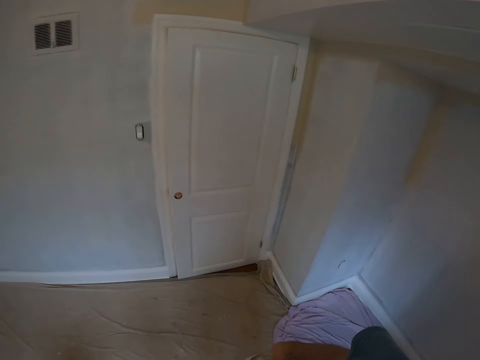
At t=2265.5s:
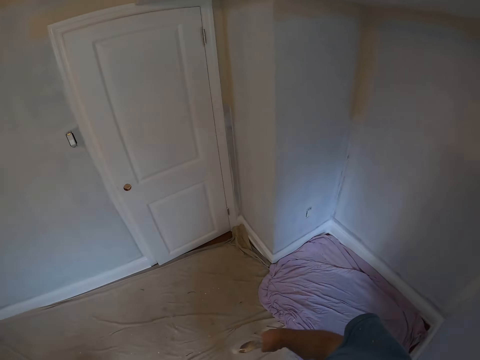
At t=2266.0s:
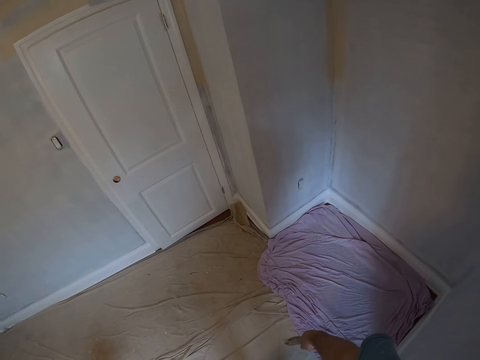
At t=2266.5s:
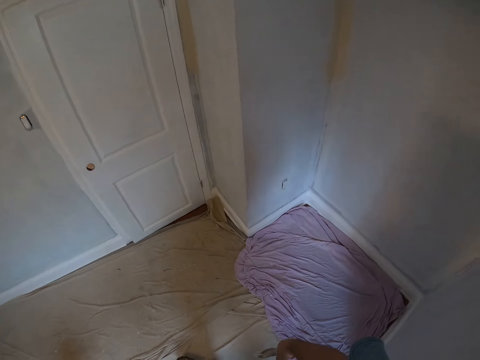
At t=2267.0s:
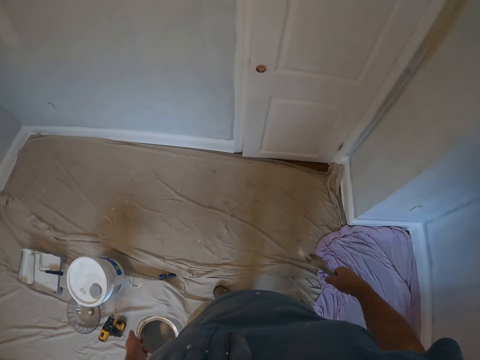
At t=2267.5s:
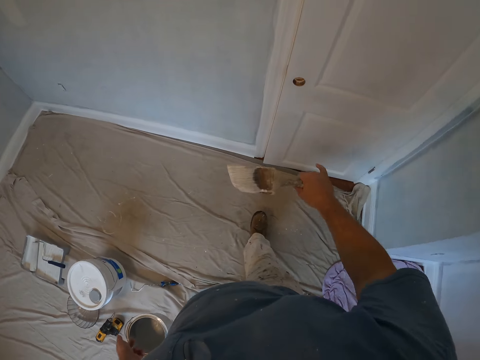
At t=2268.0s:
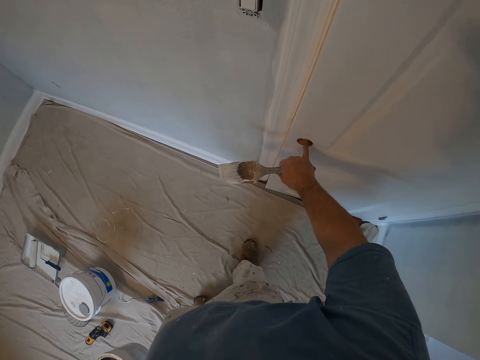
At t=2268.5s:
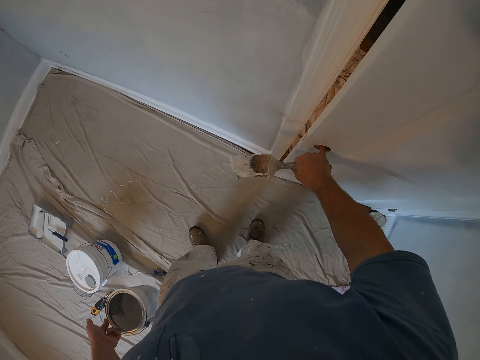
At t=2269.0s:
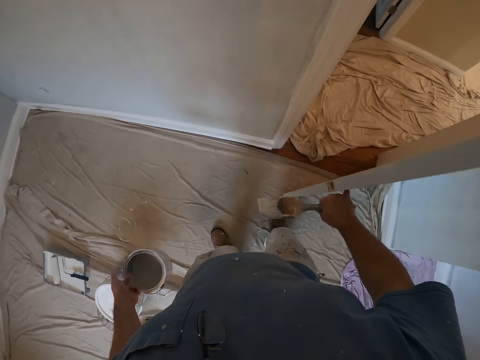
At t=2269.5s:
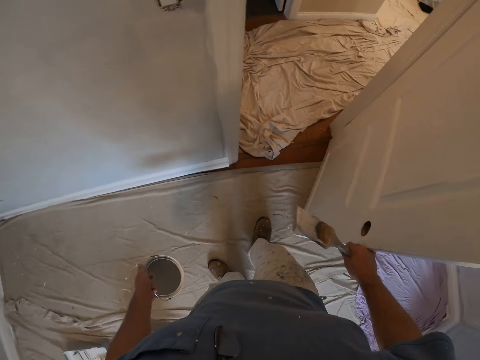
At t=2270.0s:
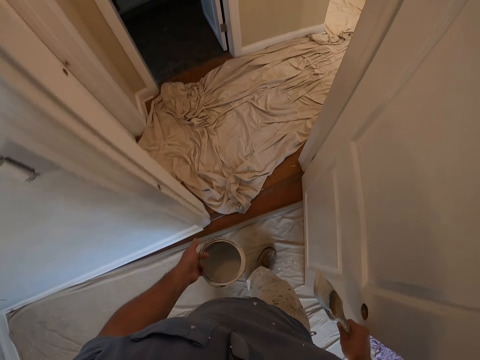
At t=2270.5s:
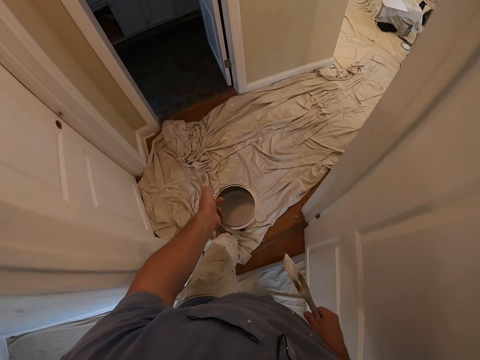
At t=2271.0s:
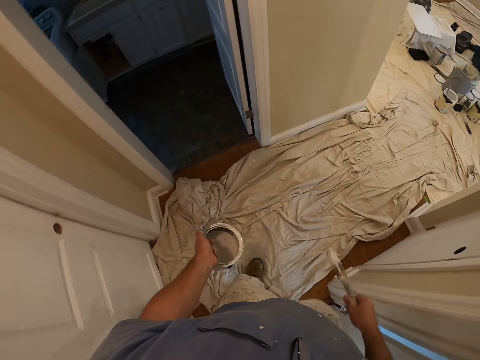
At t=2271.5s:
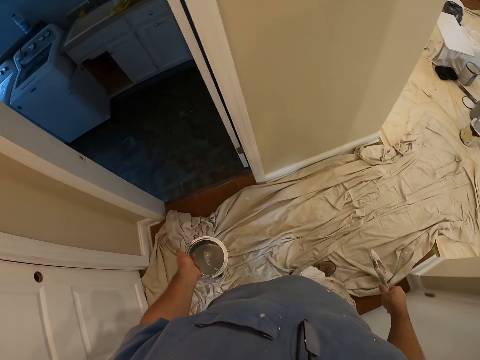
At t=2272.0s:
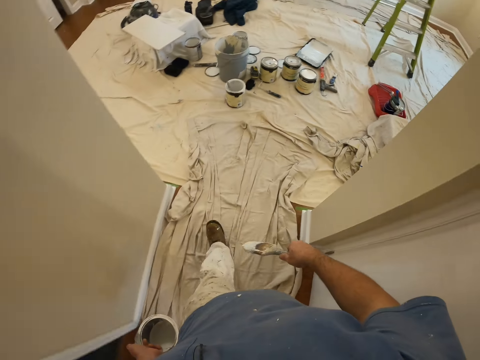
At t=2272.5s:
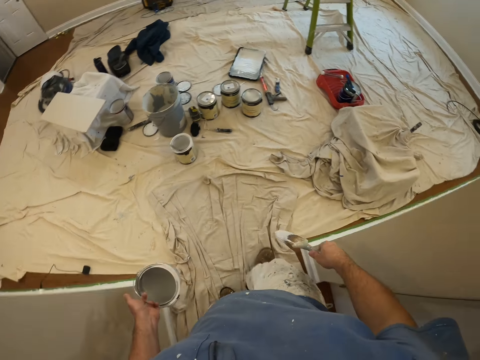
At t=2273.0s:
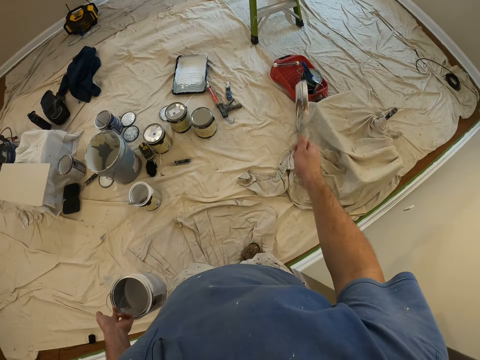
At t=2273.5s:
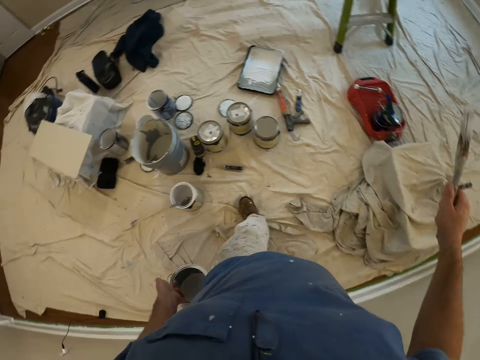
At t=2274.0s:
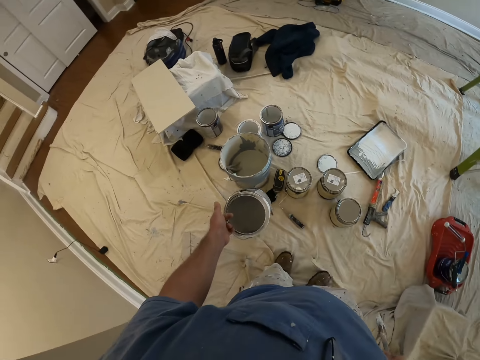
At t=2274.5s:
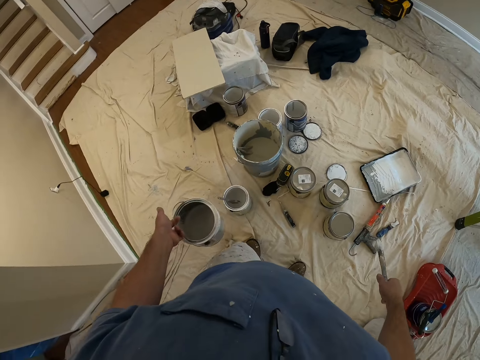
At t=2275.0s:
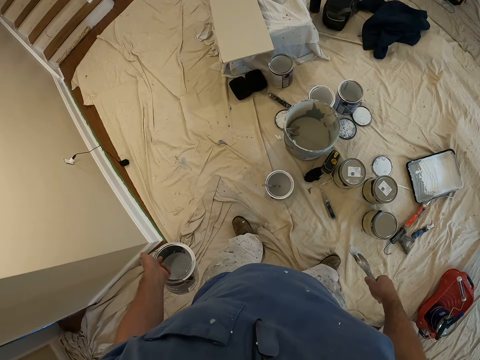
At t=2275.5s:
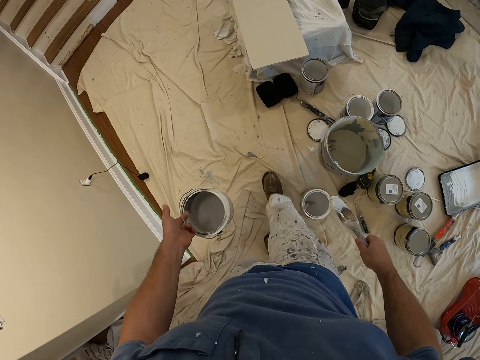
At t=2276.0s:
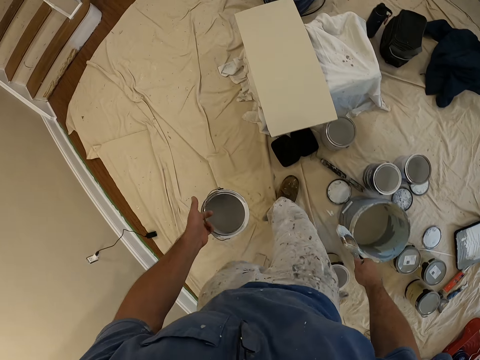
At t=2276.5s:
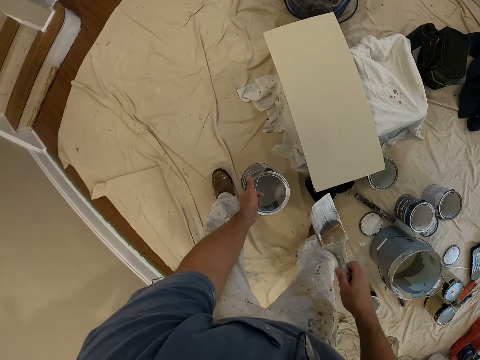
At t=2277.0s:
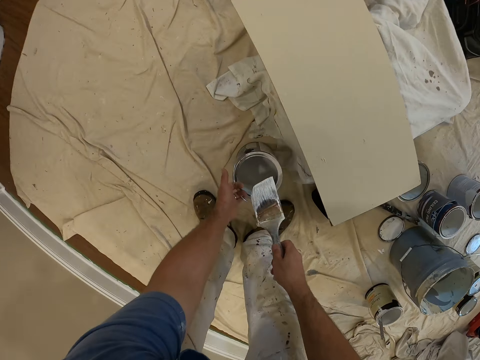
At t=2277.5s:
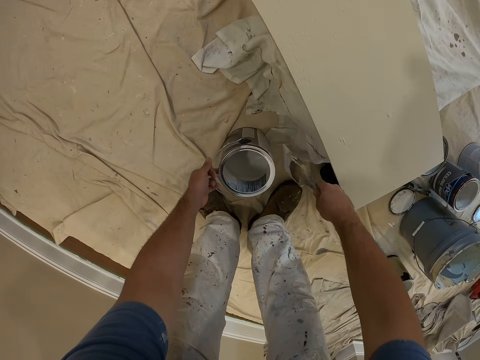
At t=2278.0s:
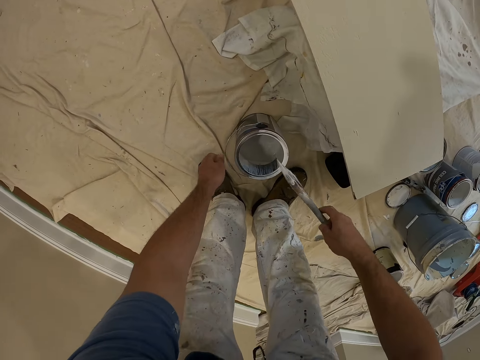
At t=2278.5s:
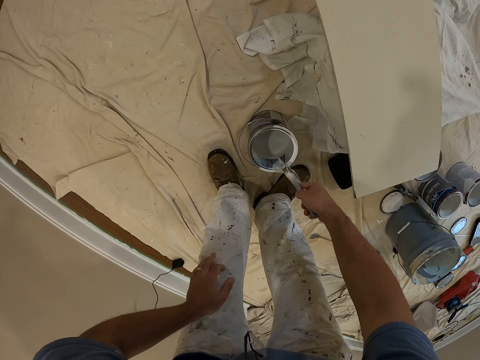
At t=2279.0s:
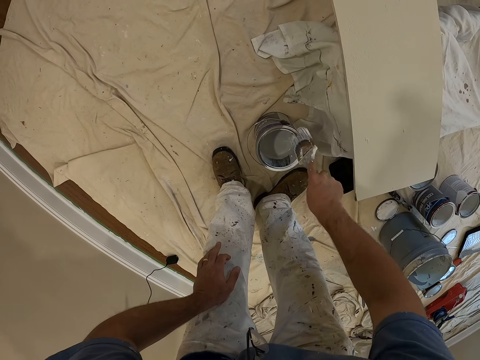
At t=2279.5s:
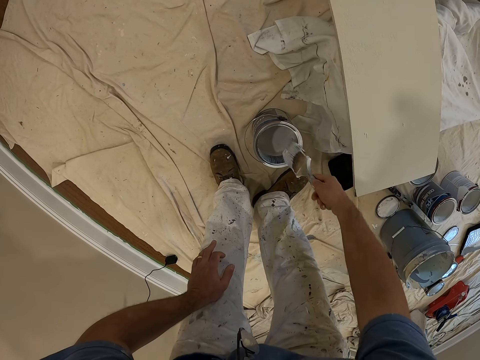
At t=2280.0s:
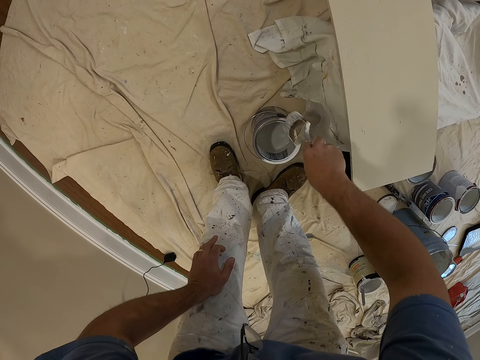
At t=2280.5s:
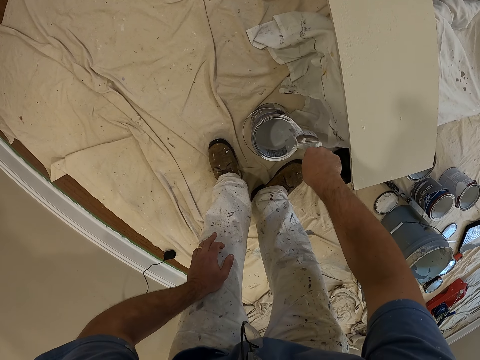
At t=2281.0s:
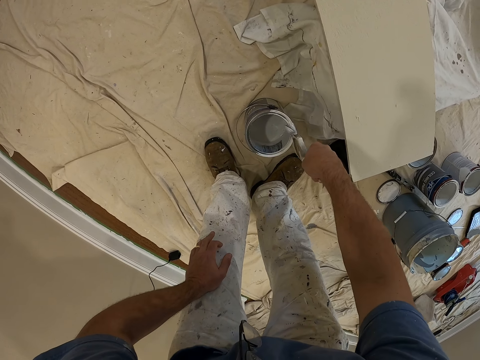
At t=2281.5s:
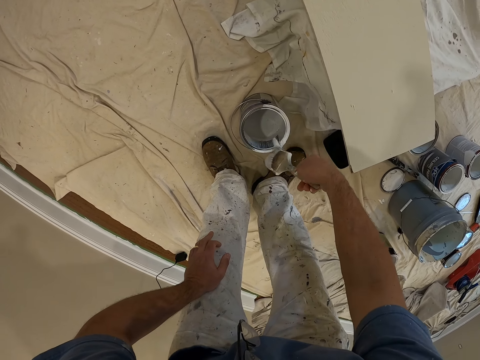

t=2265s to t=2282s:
The camera wearer carries the container and brush to the door. They walk in the room. They open the door. They enter inside a room. They walk along a corridor. They carry the container and brush into another room. They raise the paint brush. They look around. They walk in the room. They put a can of paint or paint jar on the floor. They apply paint on the can. They wipe paint from the jar with the paint brush. They hold the knee. They wipe paint from the jar with the paint brush.

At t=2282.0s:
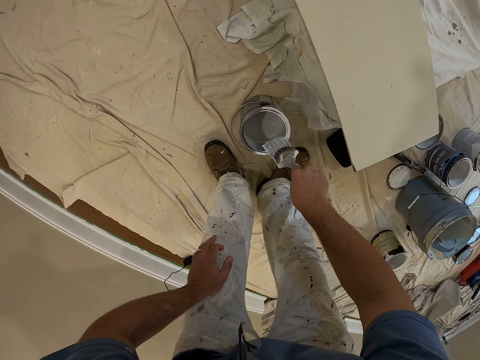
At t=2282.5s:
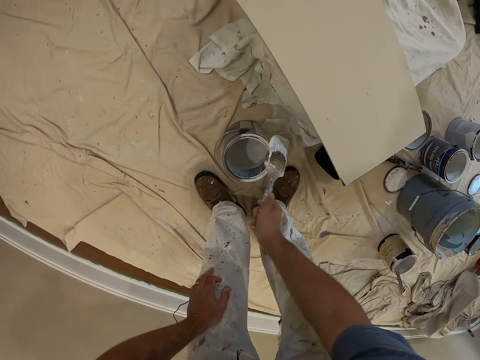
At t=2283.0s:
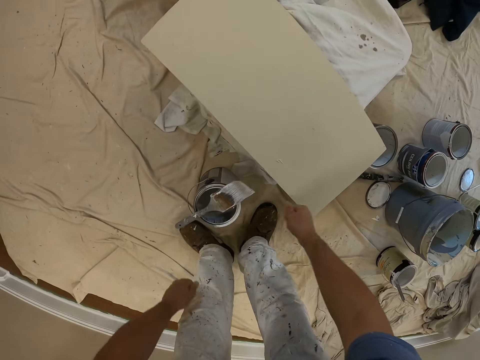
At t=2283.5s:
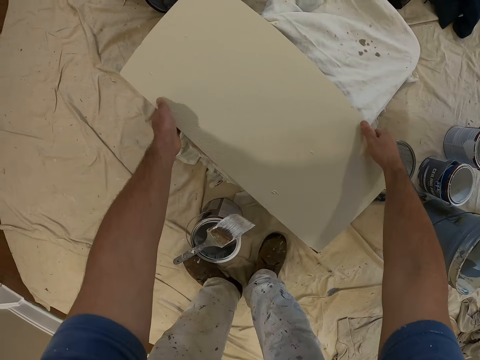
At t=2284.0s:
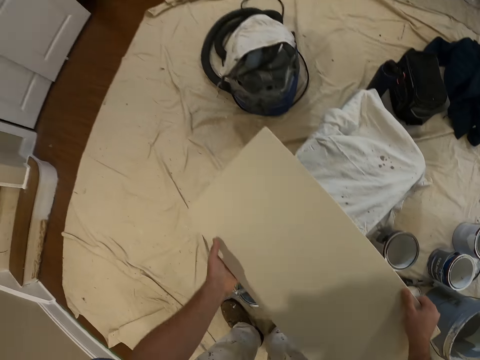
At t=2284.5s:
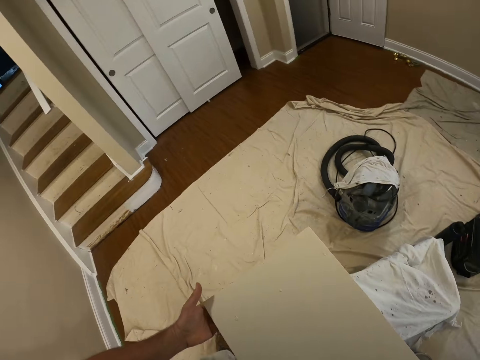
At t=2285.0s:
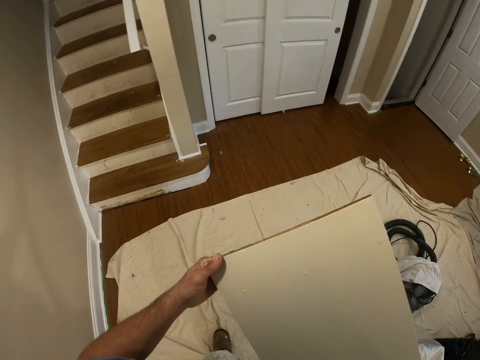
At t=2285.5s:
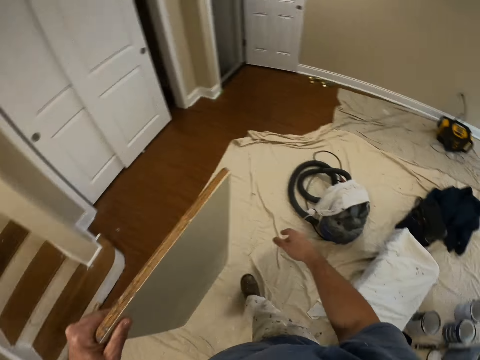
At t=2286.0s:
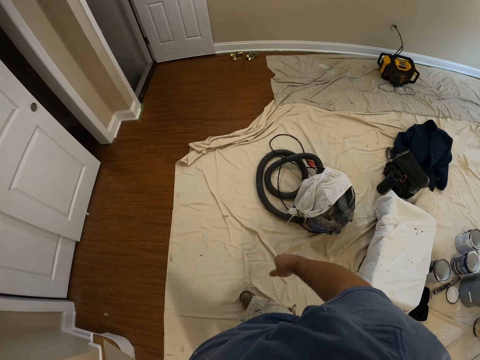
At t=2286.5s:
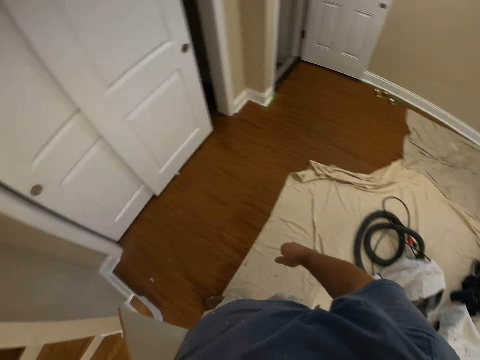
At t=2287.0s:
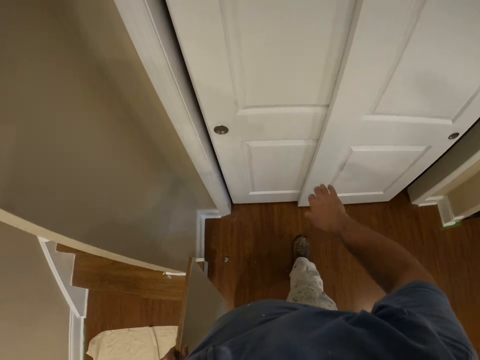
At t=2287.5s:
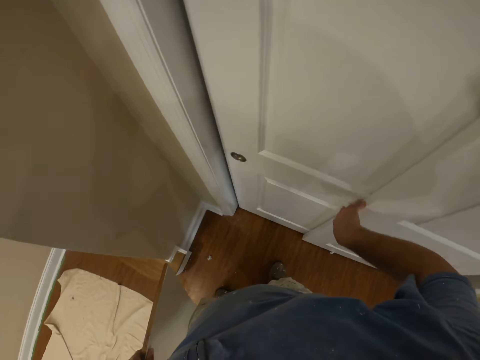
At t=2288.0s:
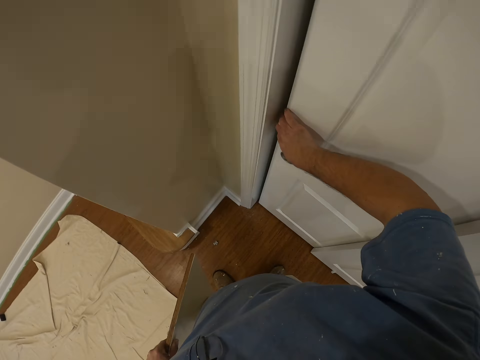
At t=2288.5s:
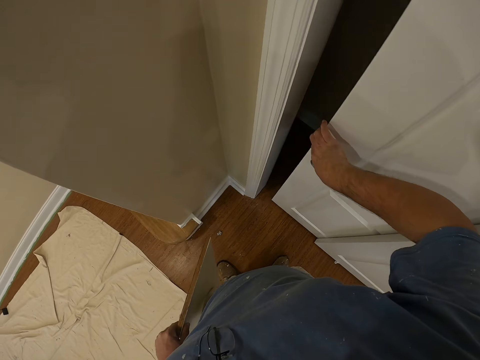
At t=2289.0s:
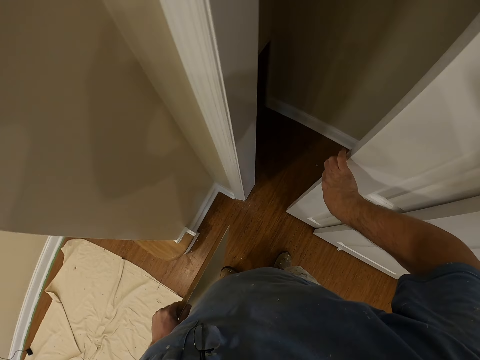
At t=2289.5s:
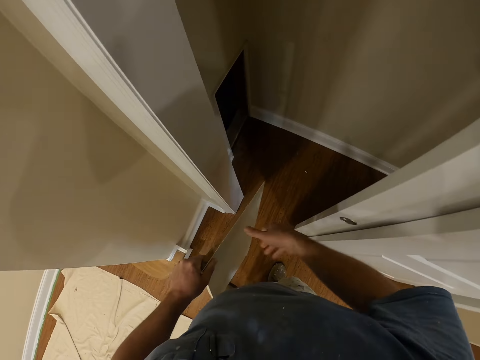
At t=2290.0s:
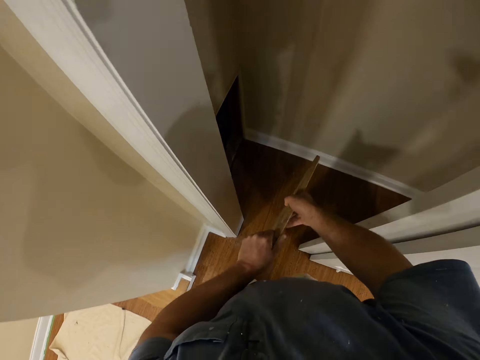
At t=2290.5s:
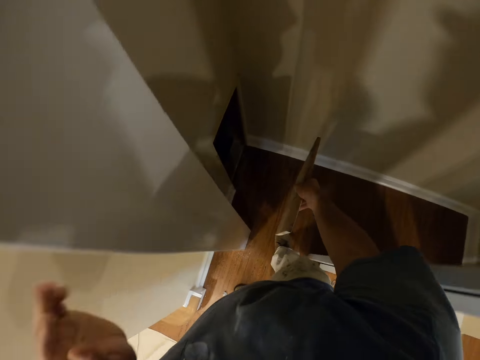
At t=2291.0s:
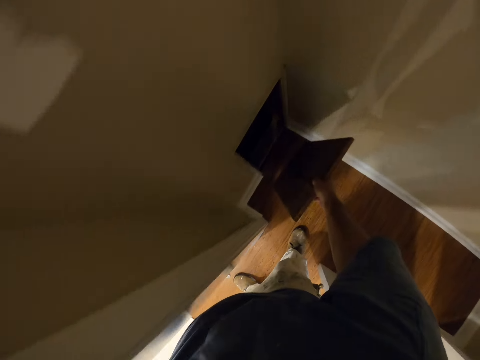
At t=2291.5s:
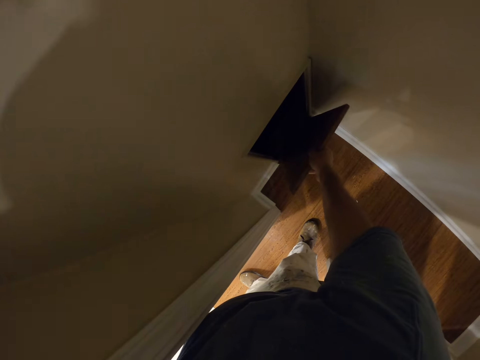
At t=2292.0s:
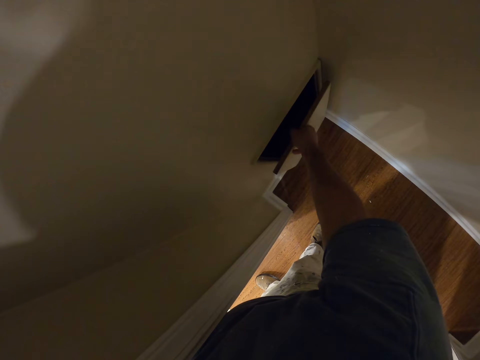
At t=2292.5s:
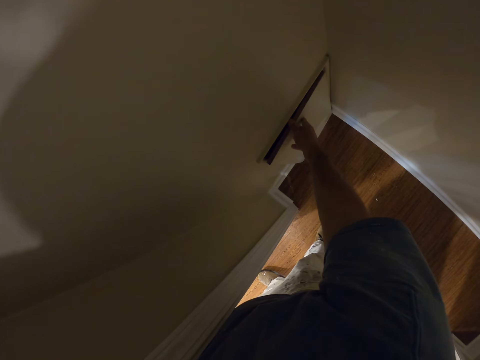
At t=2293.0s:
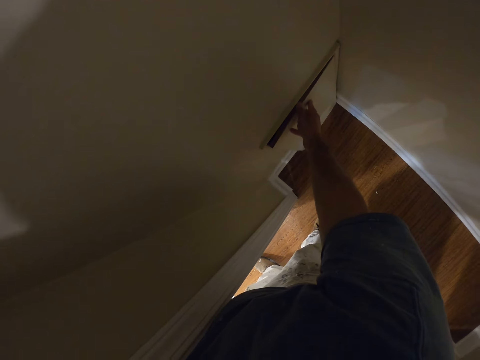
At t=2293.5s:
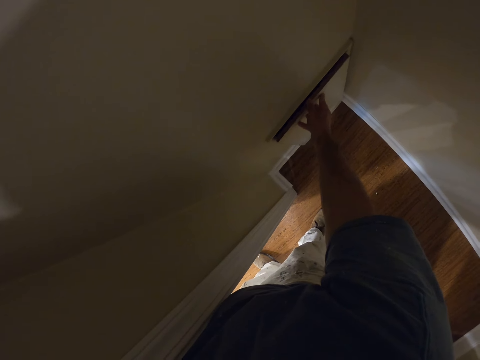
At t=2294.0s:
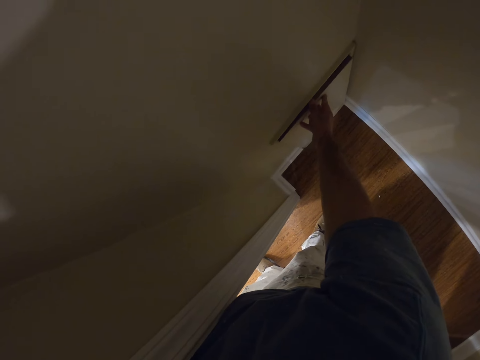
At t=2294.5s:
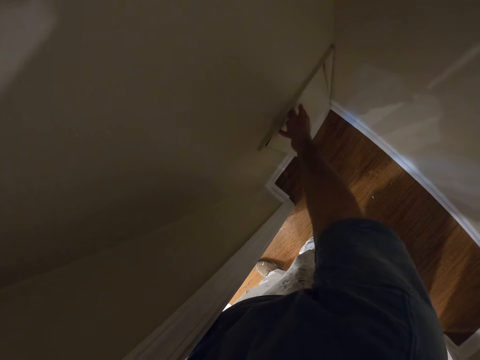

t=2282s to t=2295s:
The camera wearer puts the brush on the can. They pick up a board with two hands. They hold the wood. They walk in the room. They hold a closet. They open a door with the right hand. They close a compartment with the board. They fix the wood on a wall.
